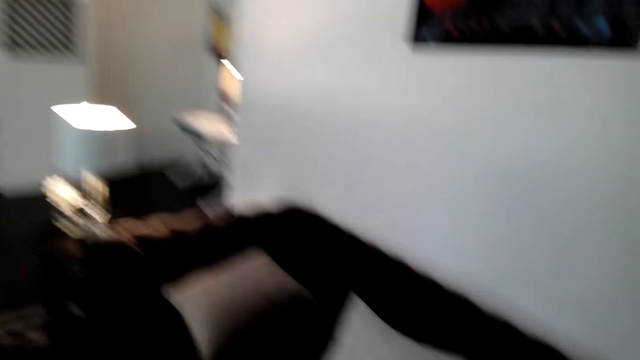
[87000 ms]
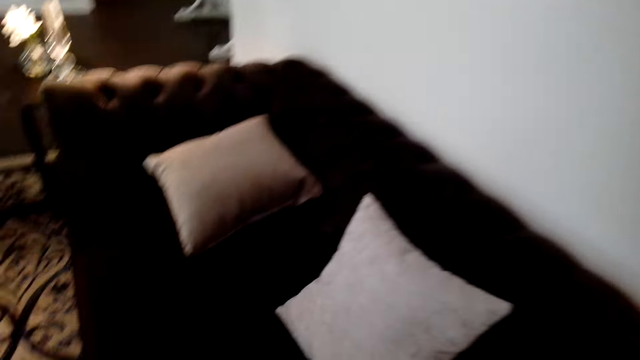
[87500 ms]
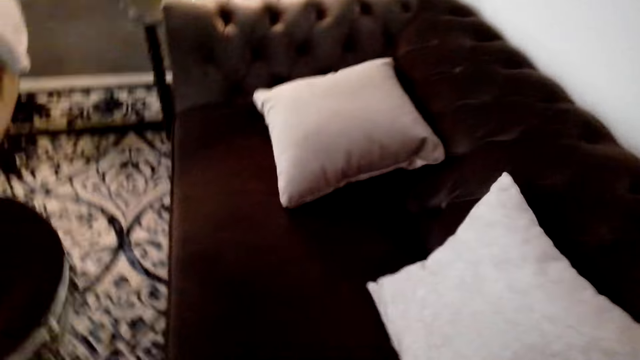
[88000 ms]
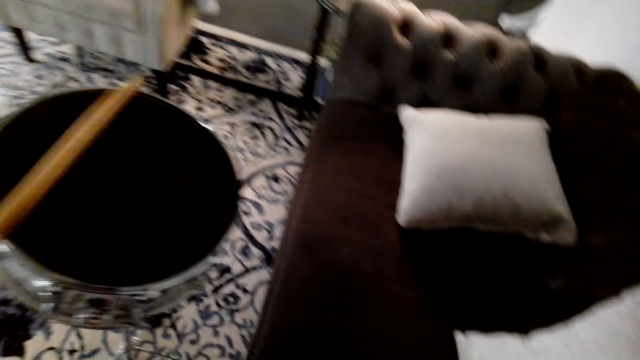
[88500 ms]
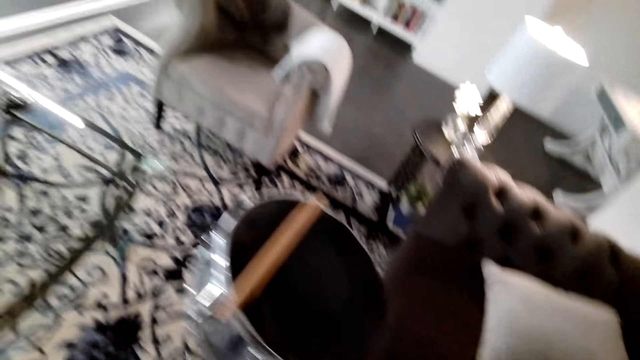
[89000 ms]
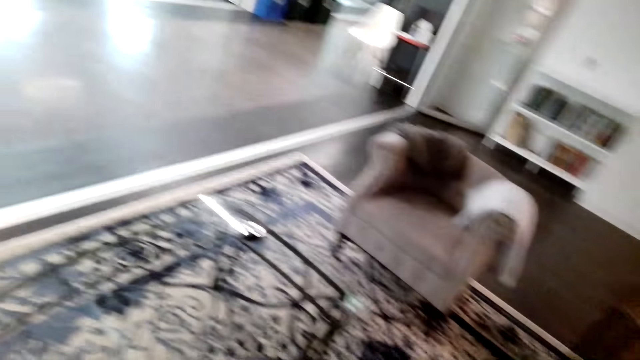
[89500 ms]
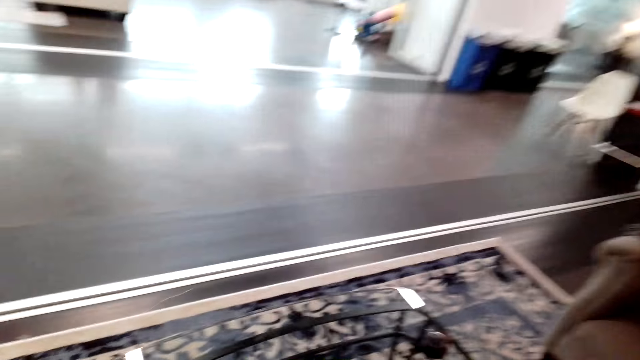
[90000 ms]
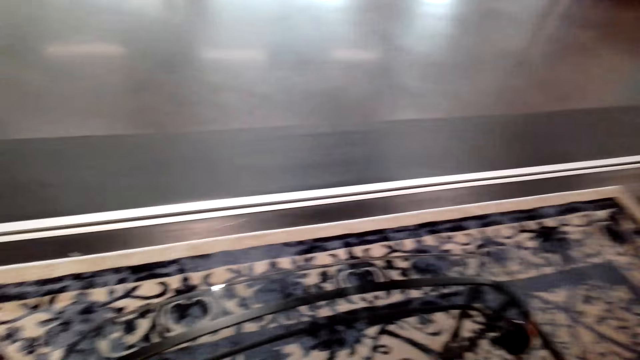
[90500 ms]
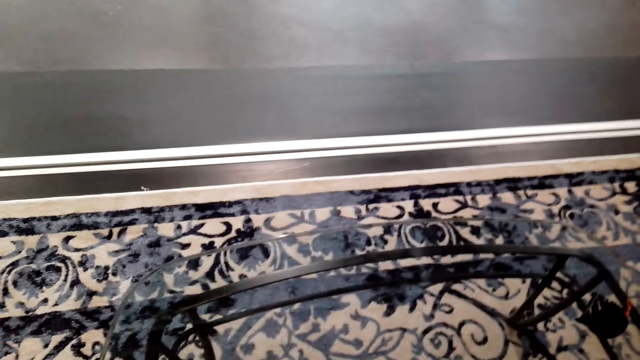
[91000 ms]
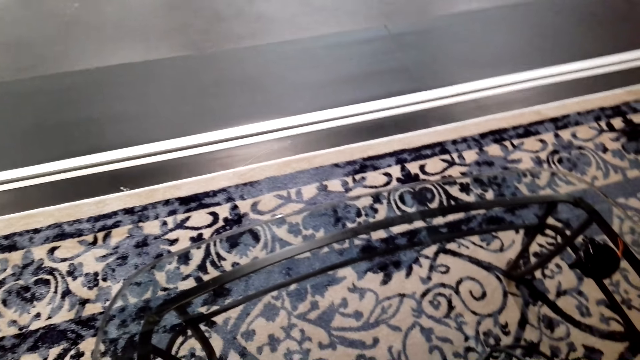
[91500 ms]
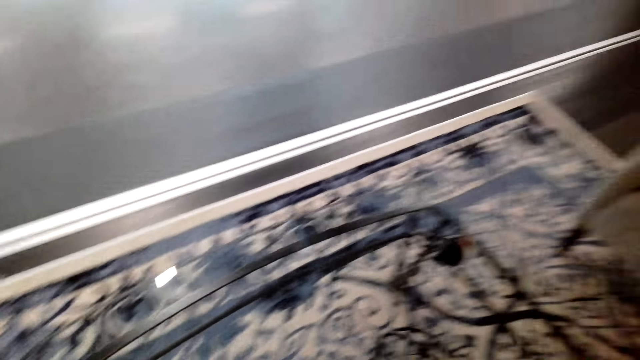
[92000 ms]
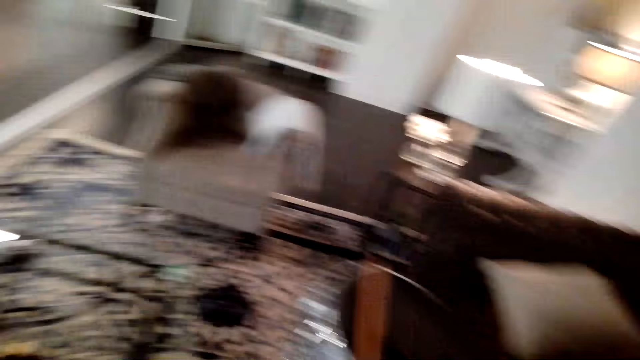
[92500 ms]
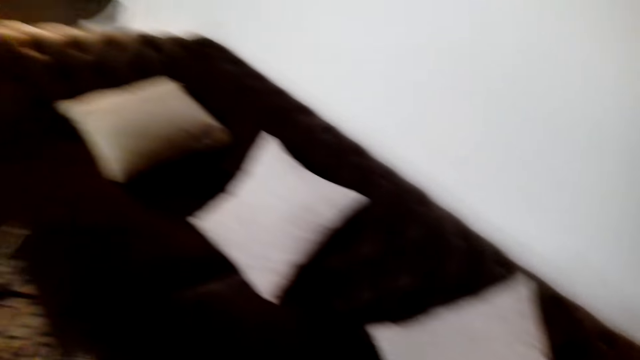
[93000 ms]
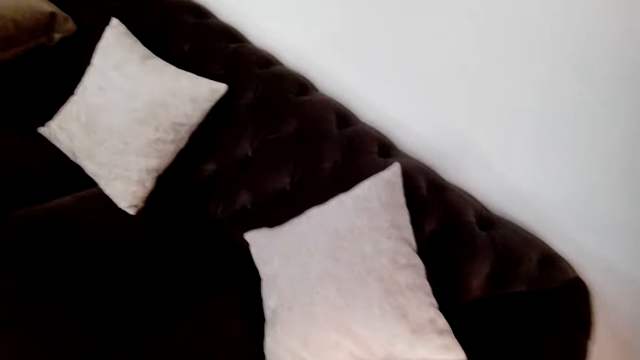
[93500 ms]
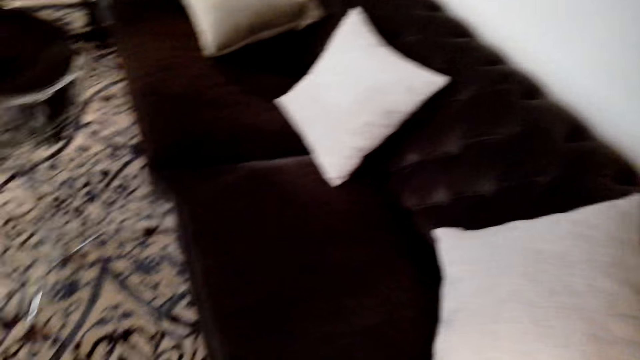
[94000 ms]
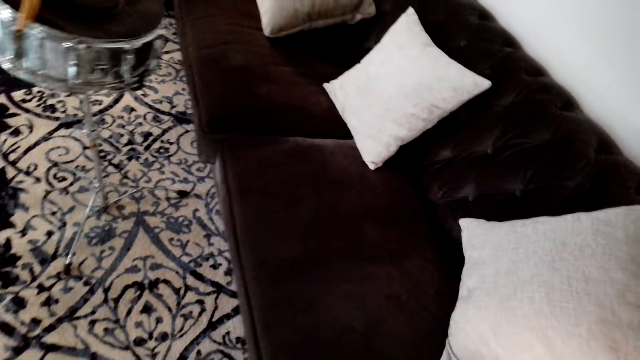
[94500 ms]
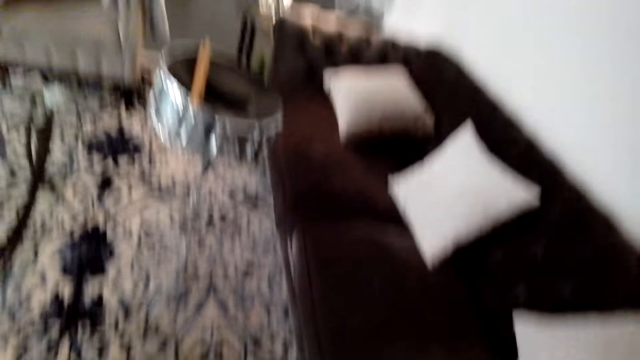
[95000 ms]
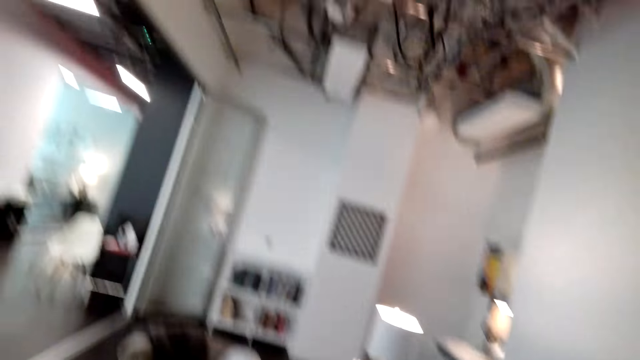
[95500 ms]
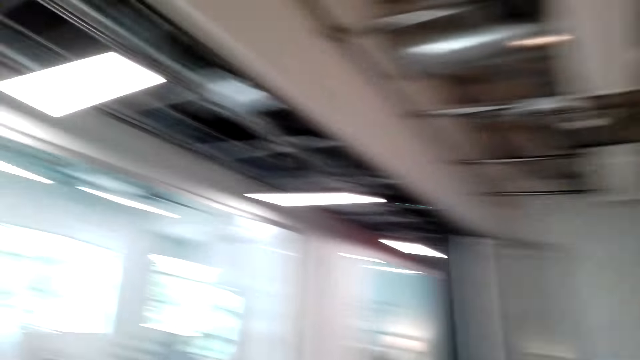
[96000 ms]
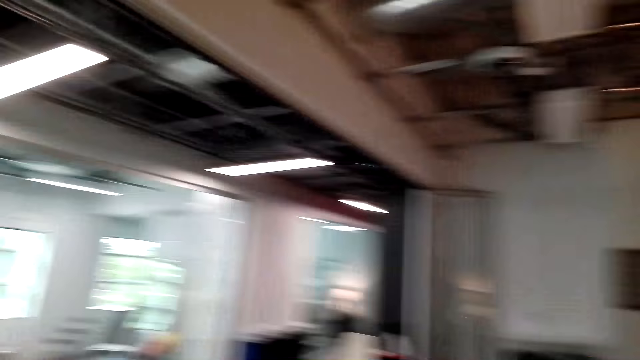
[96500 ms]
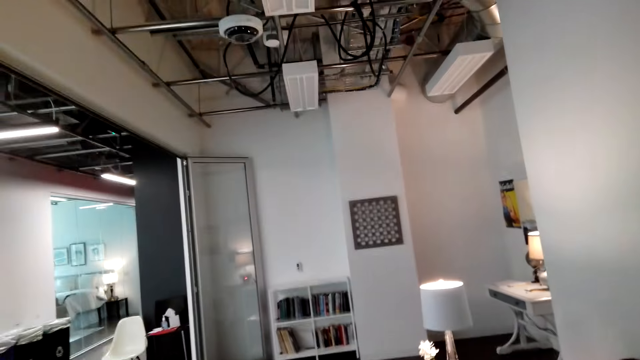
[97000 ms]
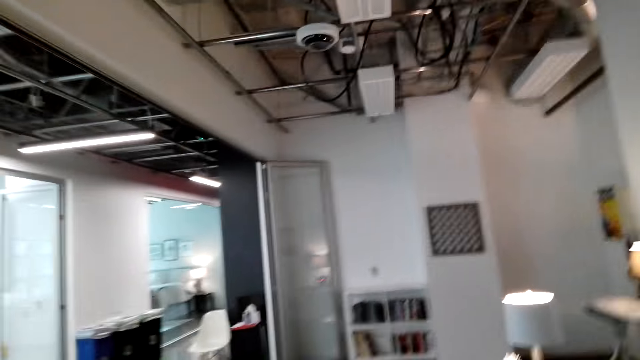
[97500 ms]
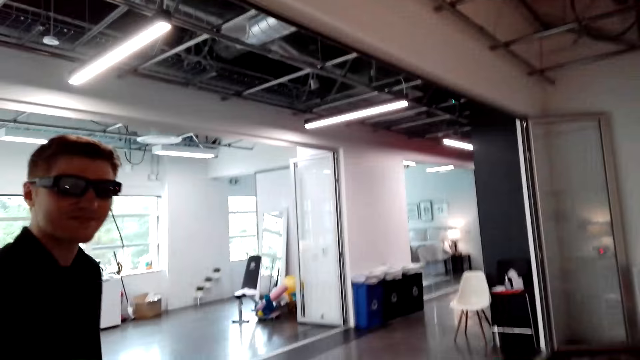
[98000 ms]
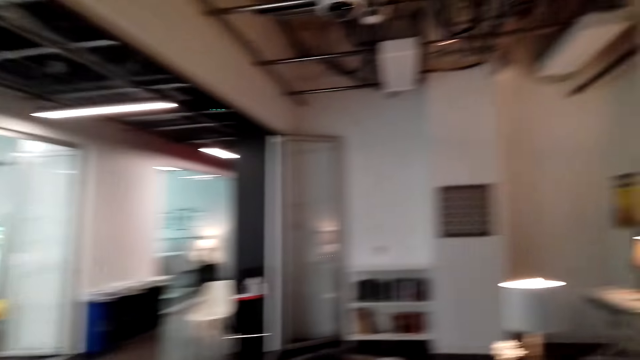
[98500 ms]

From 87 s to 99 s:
The camera wearer walks around the house. They talk. They look around.

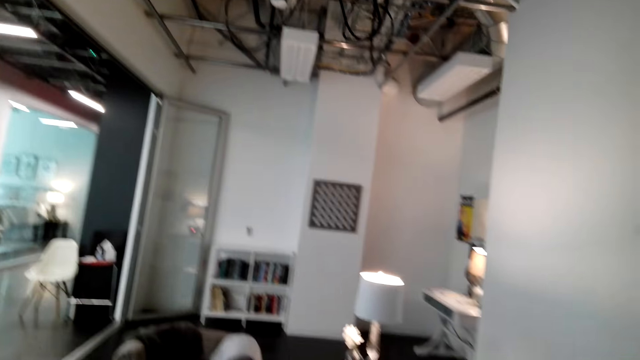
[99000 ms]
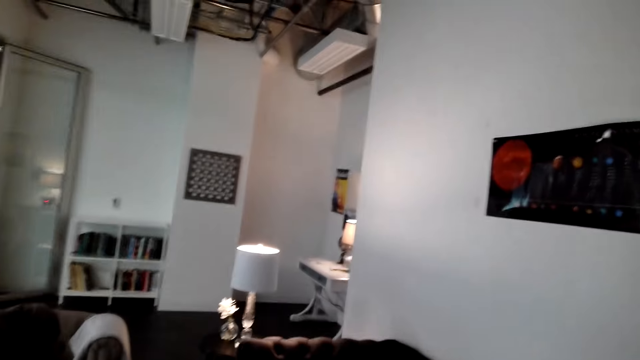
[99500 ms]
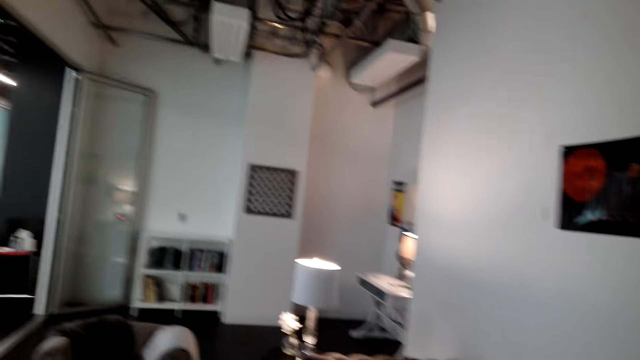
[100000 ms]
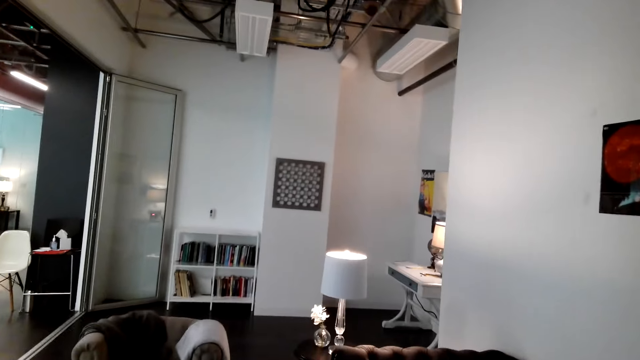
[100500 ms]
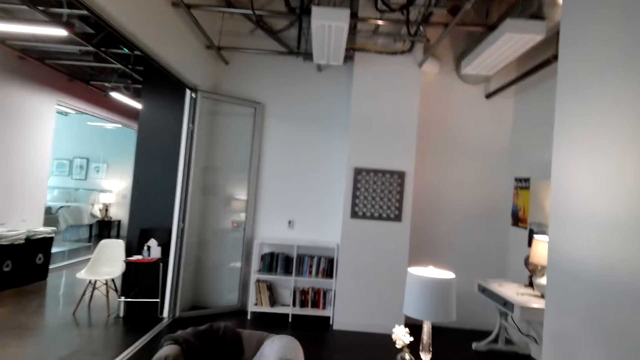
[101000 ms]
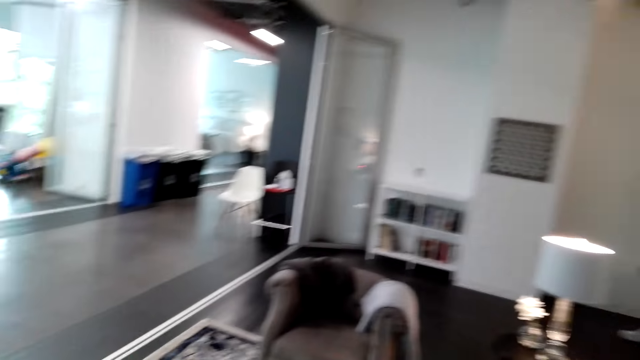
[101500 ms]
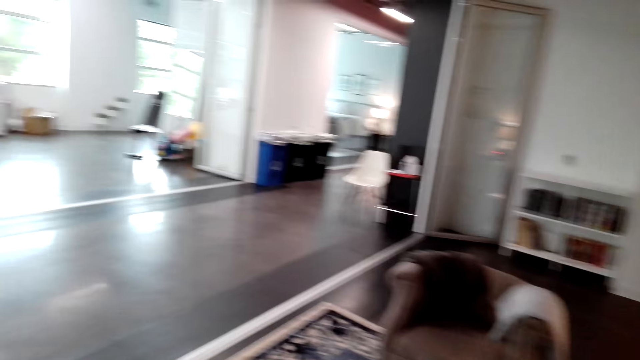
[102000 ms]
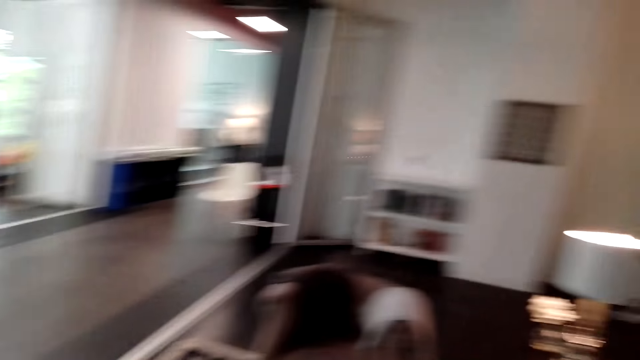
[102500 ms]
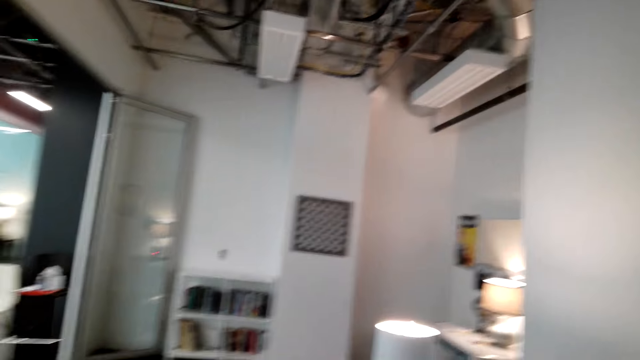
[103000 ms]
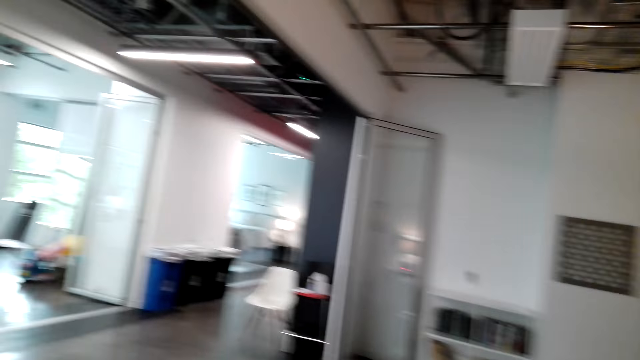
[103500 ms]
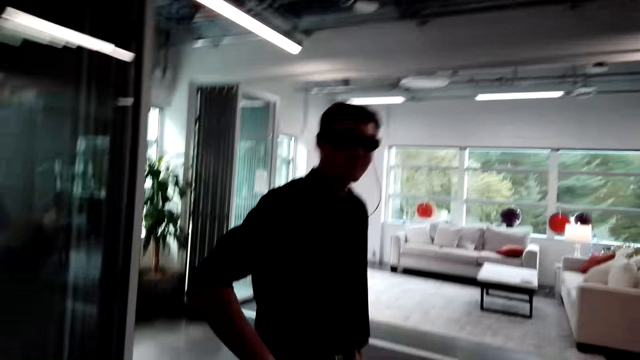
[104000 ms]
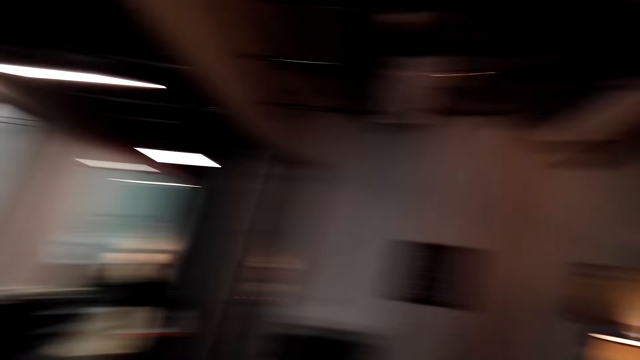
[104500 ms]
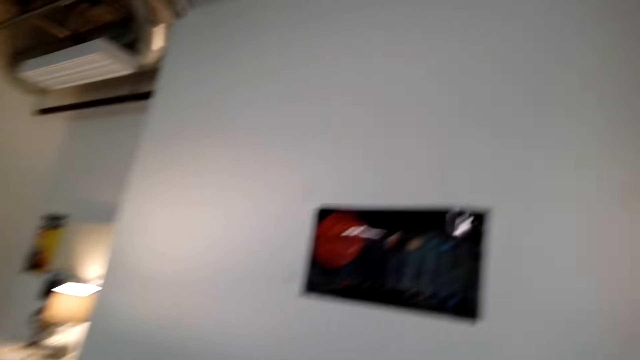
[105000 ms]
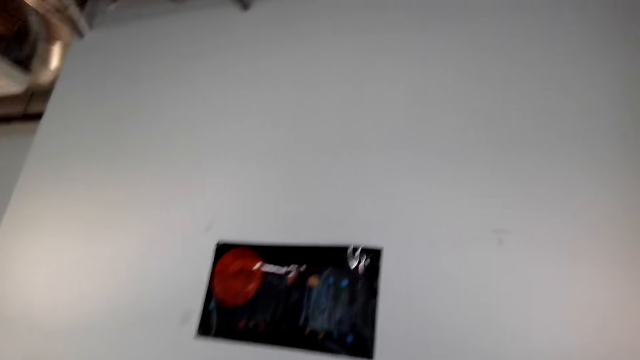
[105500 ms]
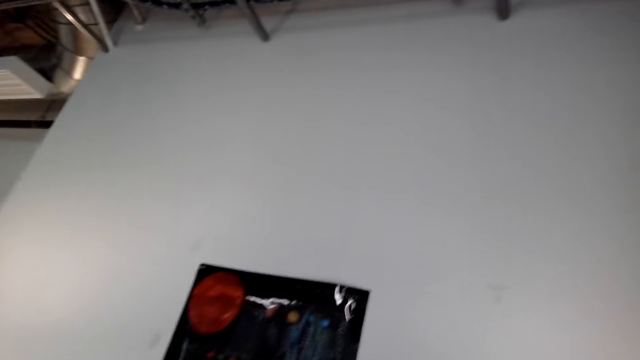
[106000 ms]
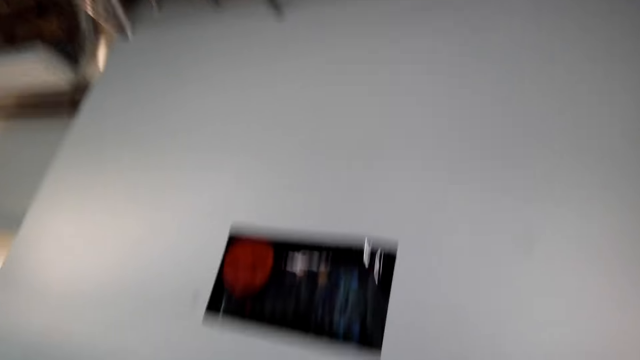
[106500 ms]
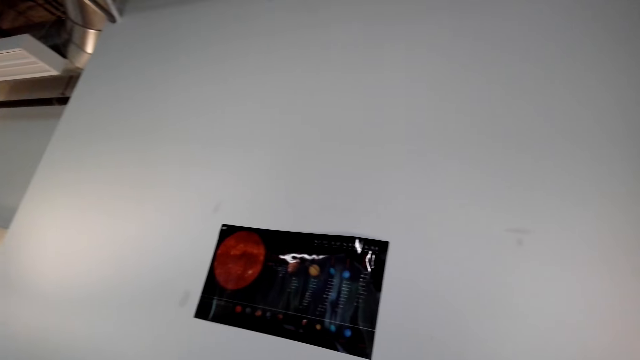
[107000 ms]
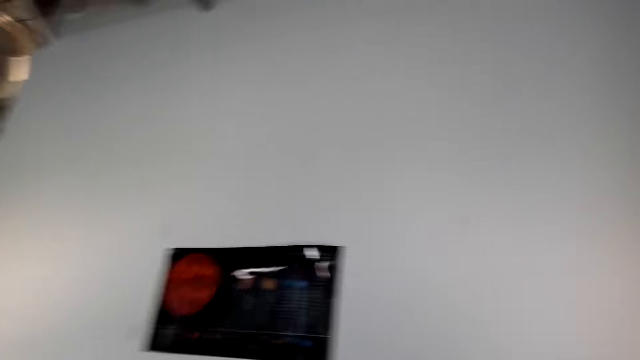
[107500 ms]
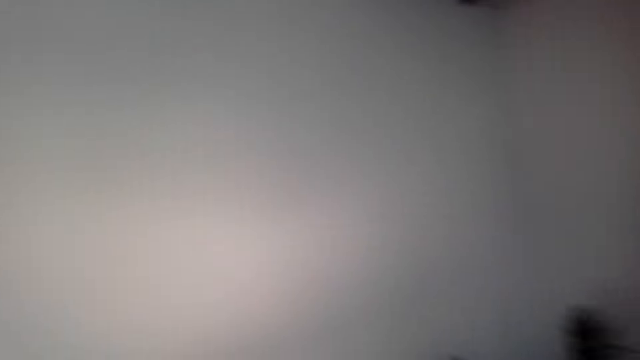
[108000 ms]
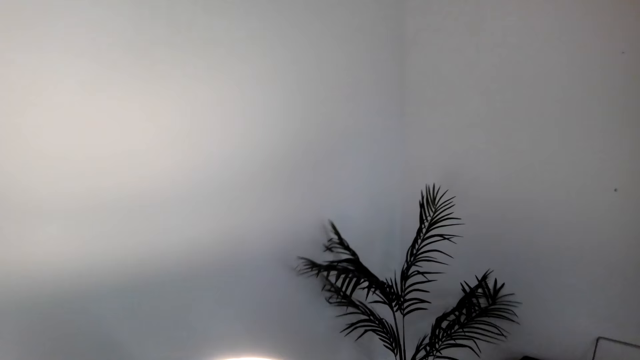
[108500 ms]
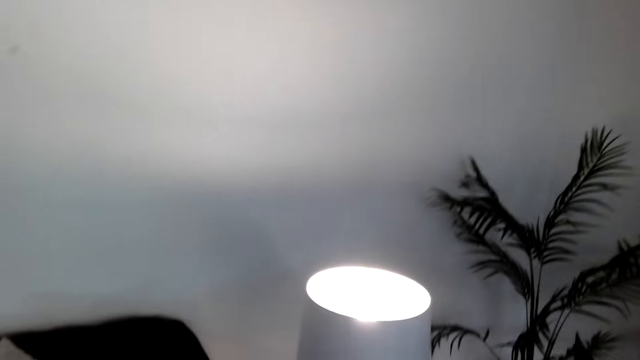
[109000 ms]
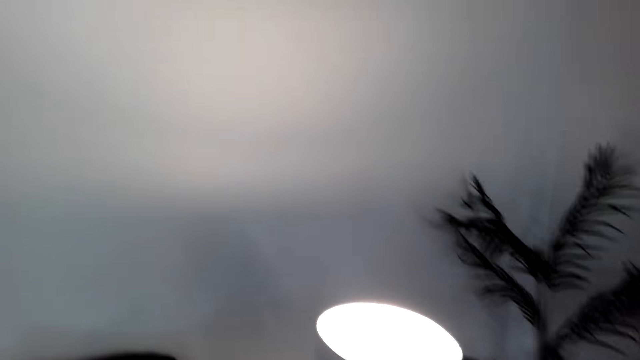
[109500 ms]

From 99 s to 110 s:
The camera wearer talks. They look around.
